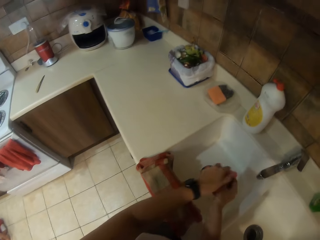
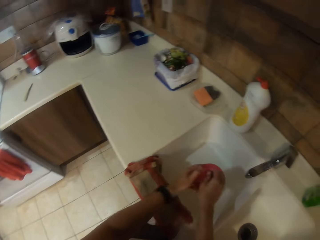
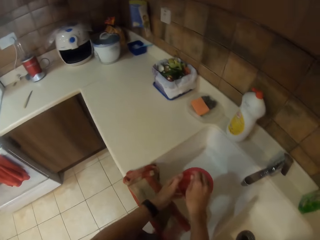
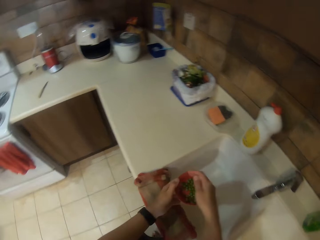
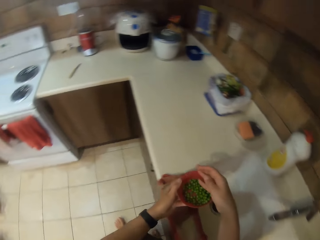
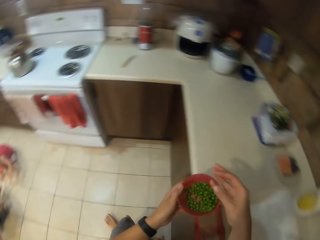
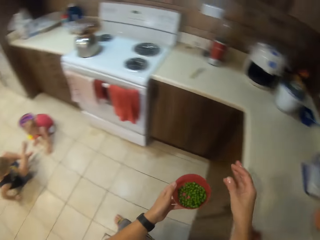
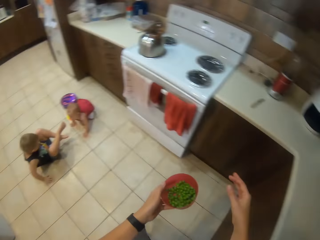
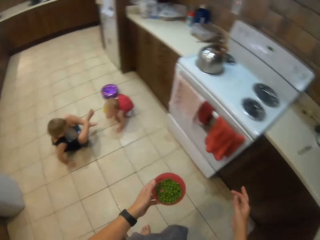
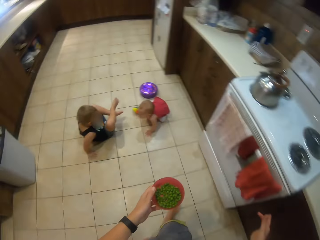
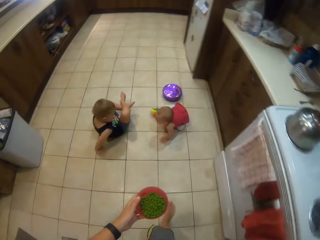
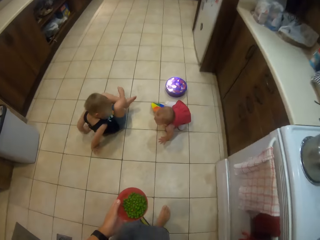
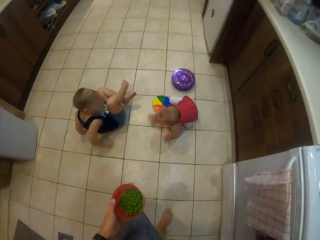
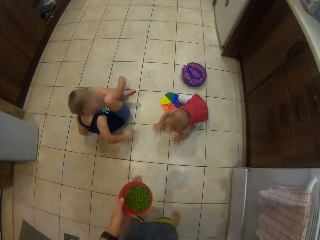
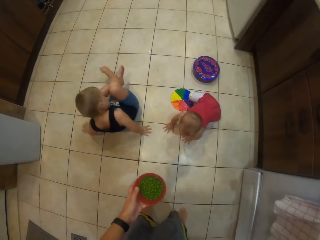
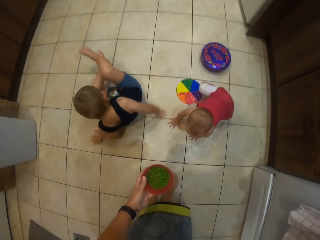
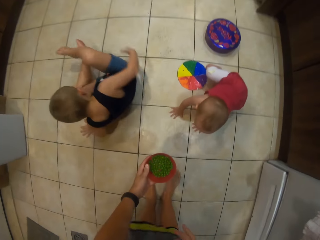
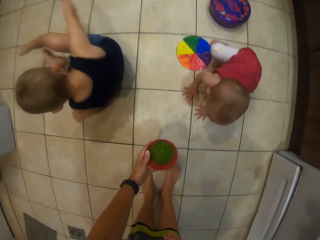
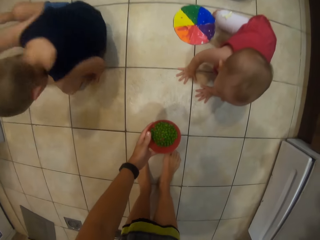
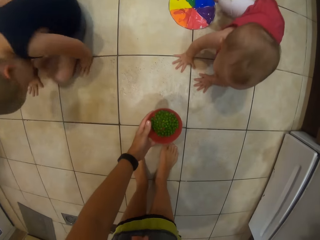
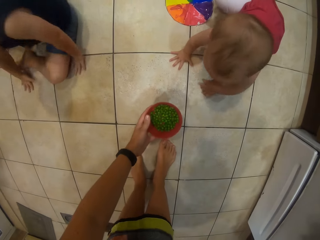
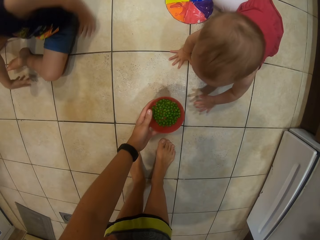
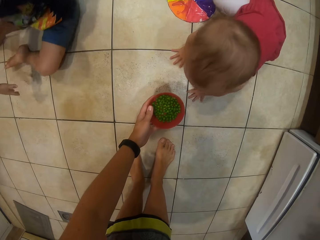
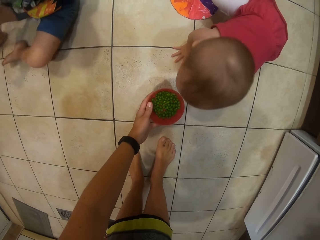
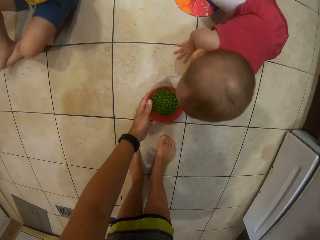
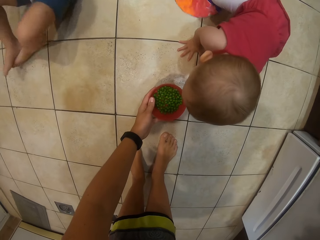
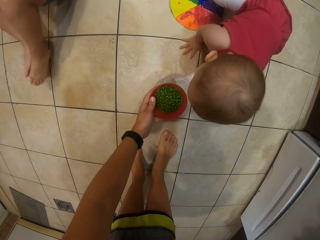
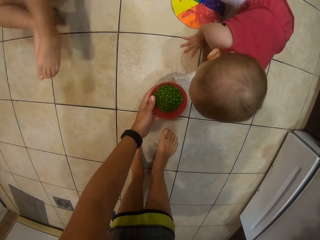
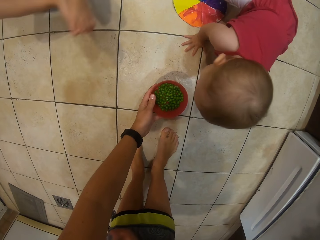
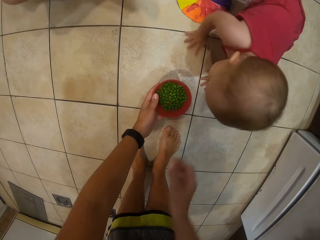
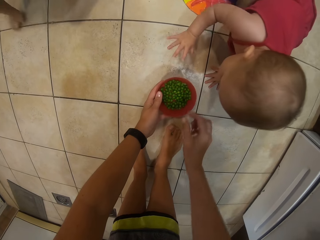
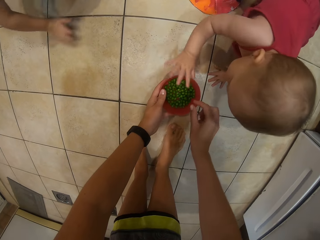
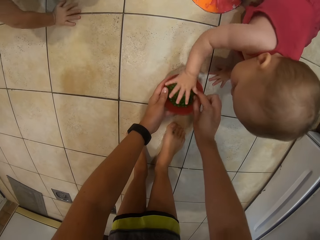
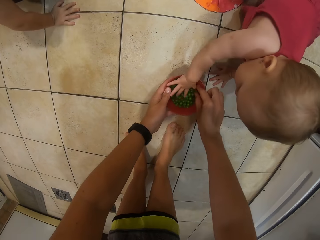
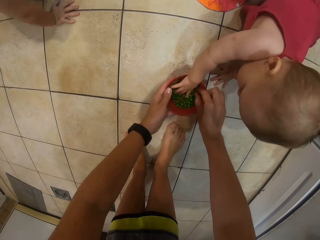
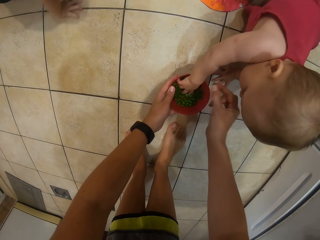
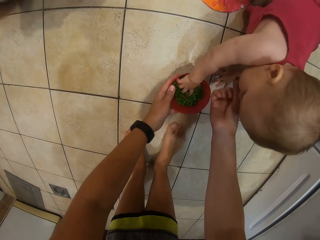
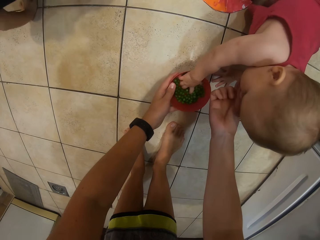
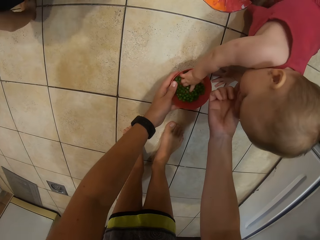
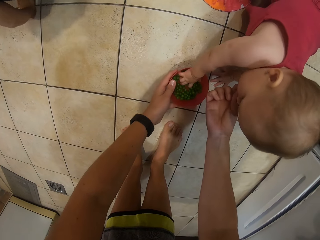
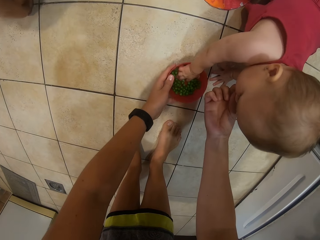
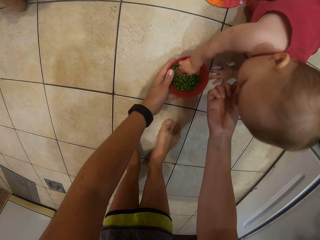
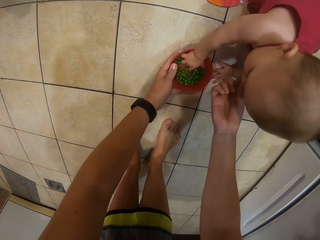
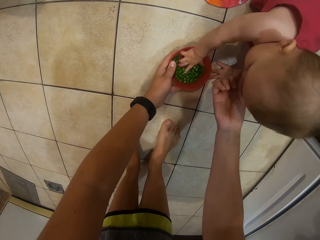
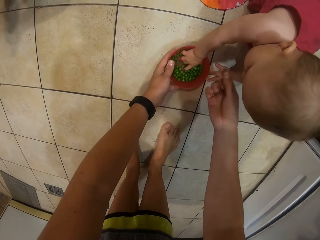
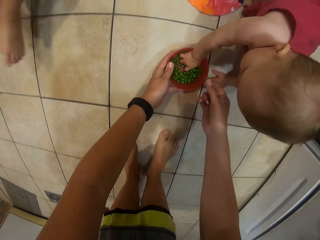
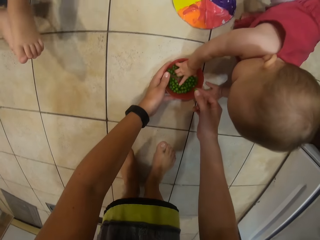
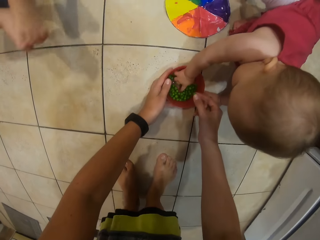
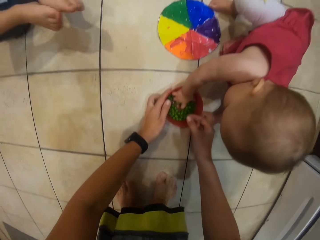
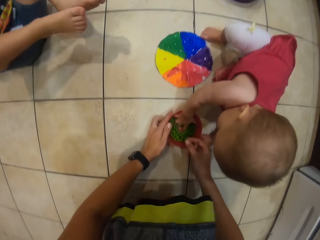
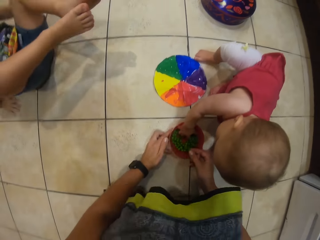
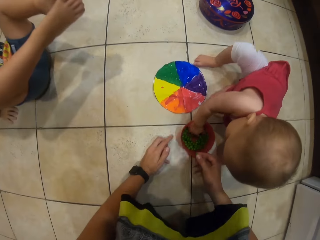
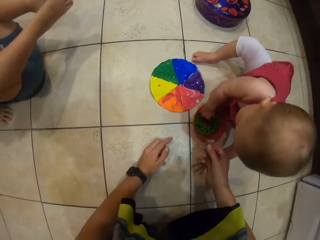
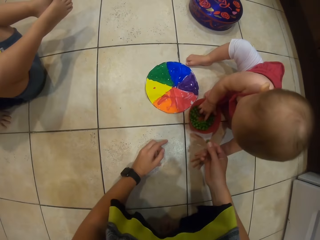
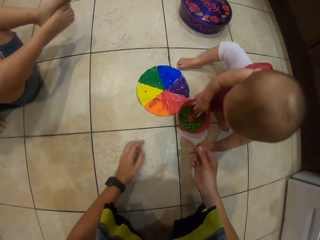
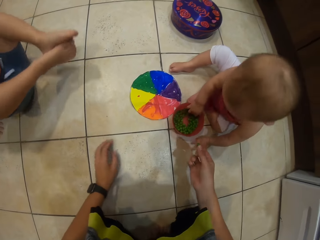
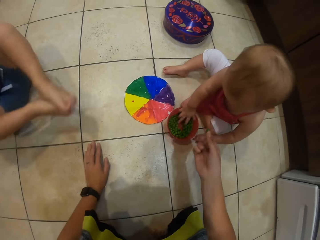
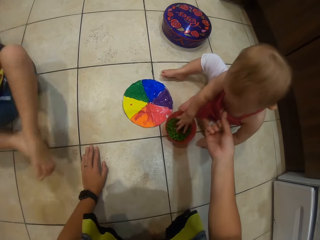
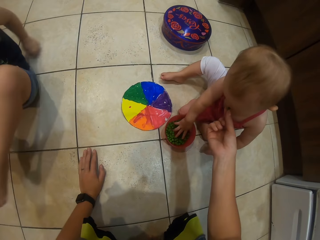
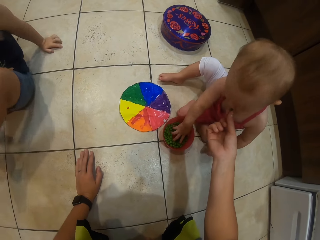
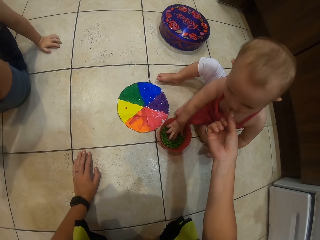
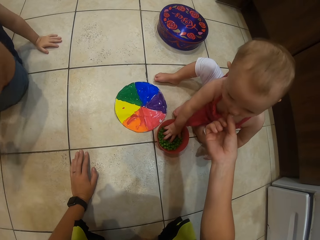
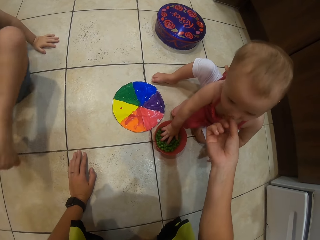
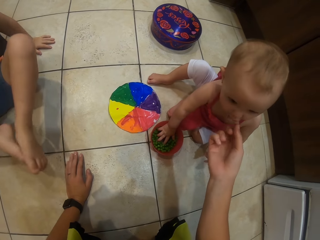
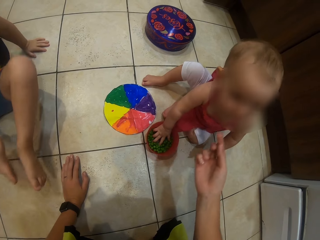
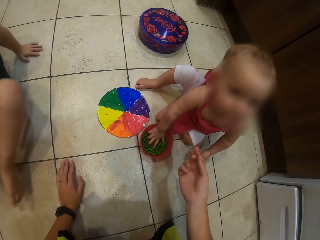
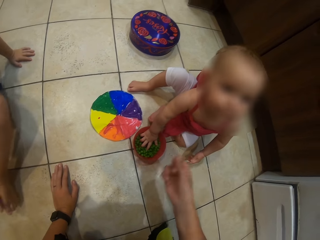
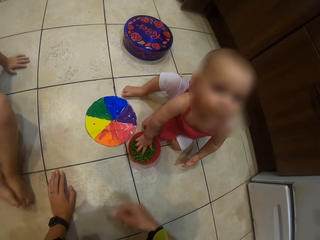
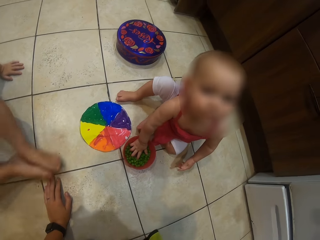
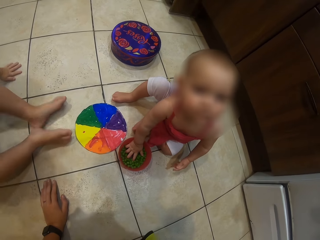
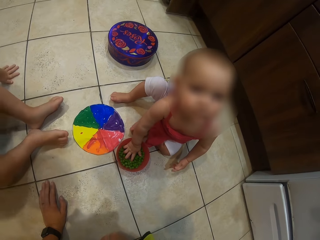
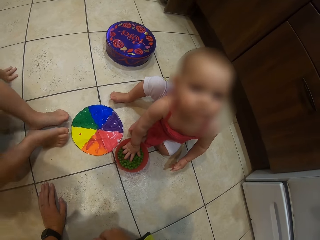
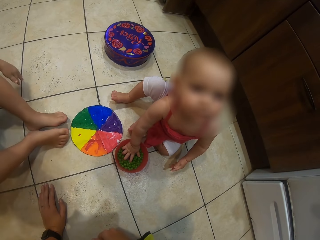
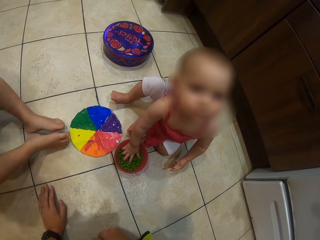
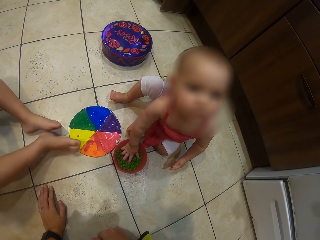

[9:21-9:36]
The camera wearer walks away from the sink. They put down the container. A child crawls on the floor. The child puts his hand in the container. The camera wearer picks the peas. A person picks green peas. The camera wearer holds the peas. Another child plays on the other side. The camera wearer squats beside the first child and puts the peas in the first child's mouth. The person eats the green peas. The first child looks at the camera wearer.

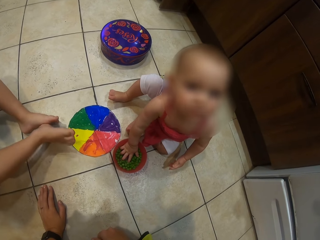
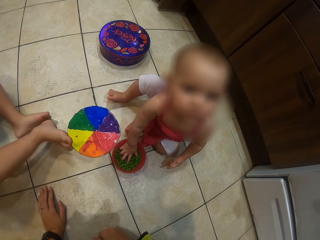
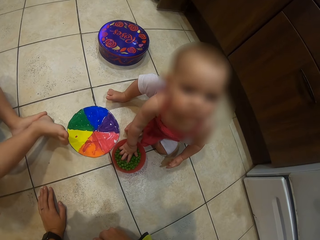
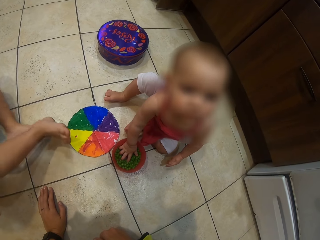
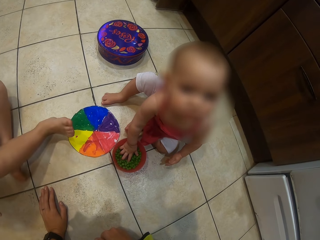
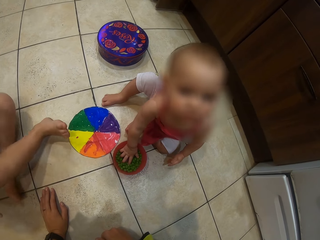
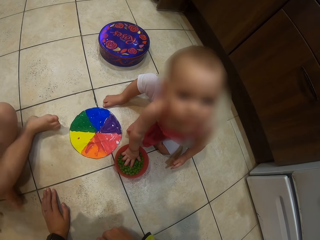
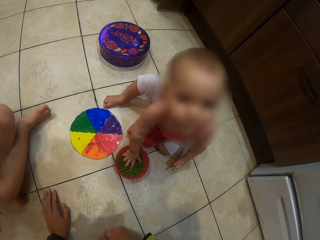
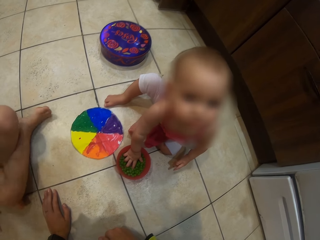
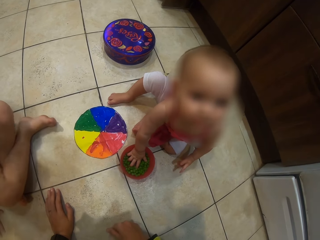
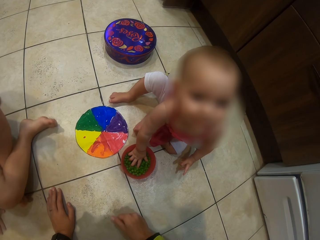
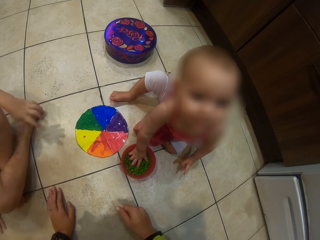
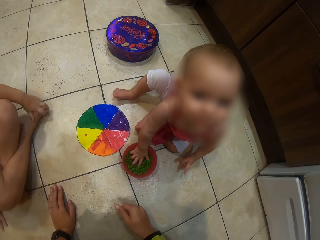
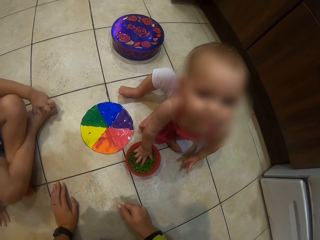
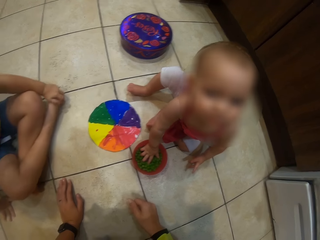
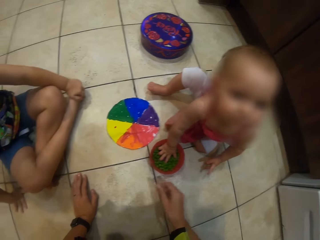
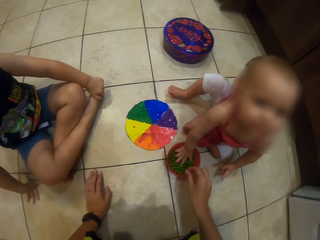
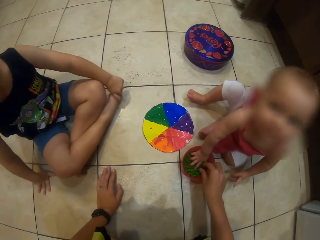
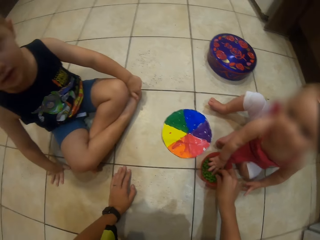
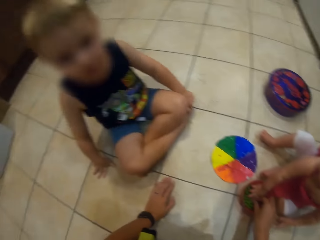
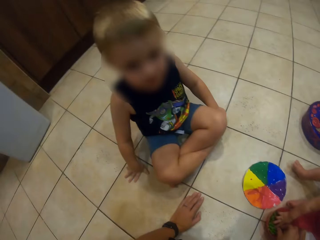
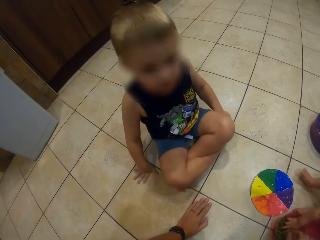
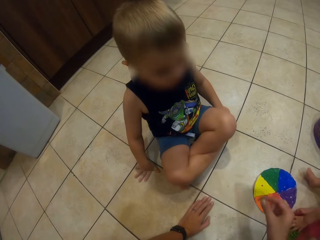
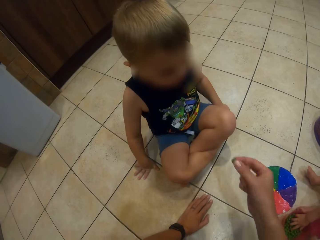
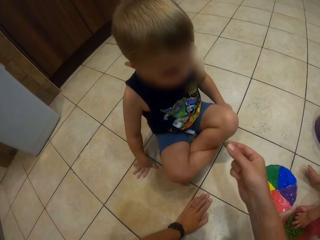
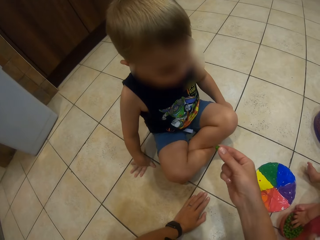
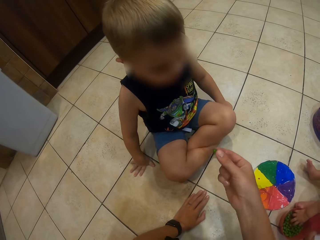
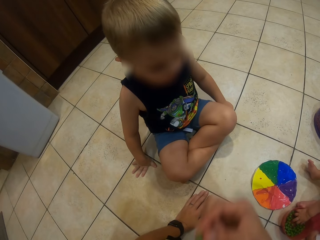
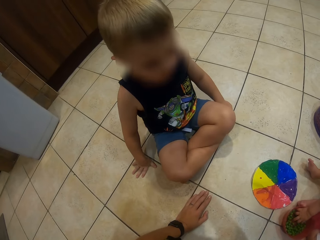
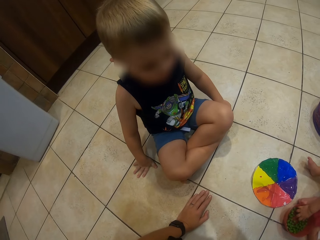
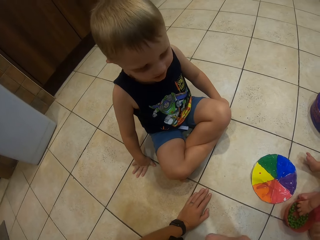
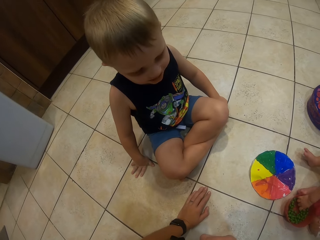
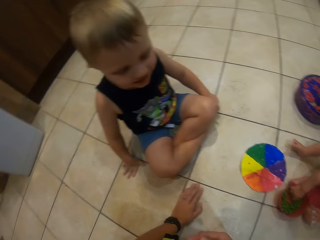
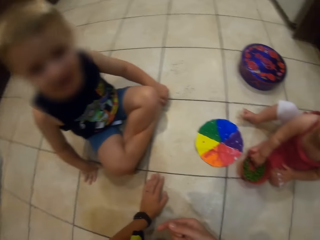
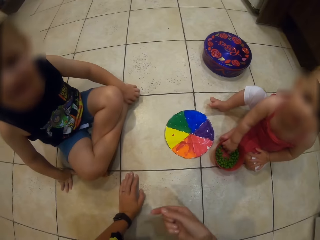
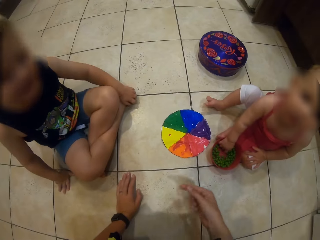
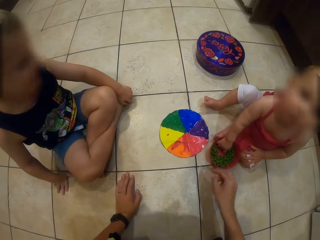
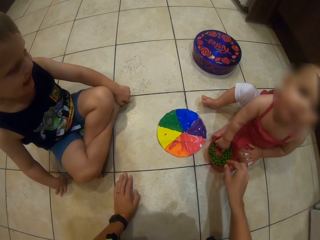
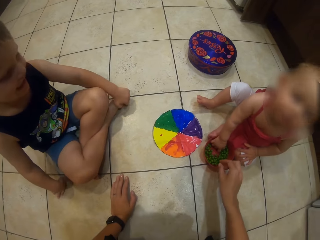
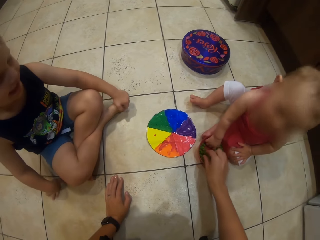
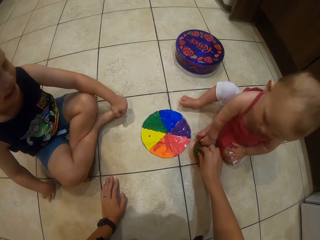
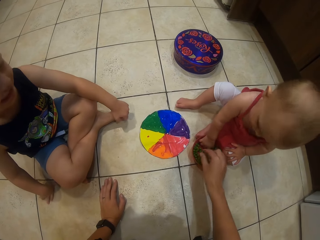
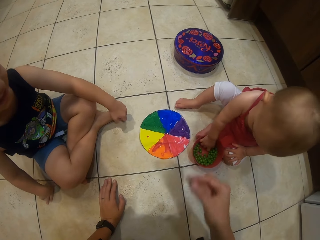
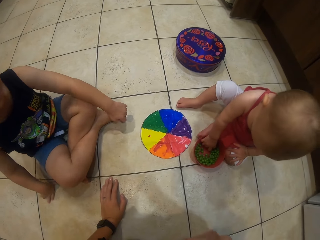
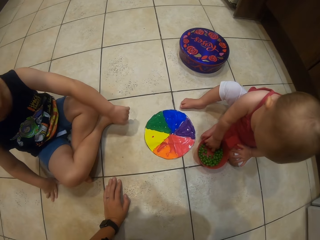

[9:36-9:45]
The camera wearer talks to a child. They pick the peas. They hold the peas. A person eats green peas.
